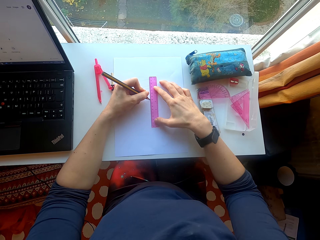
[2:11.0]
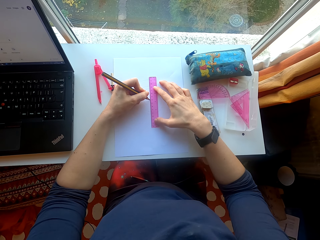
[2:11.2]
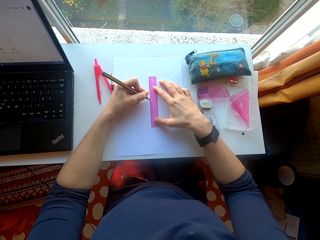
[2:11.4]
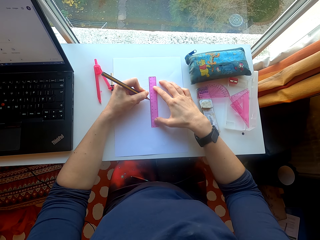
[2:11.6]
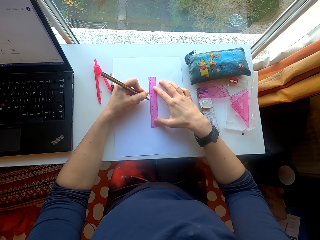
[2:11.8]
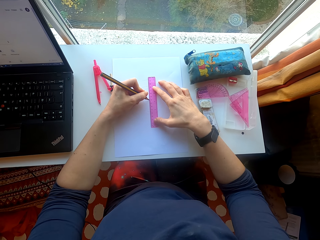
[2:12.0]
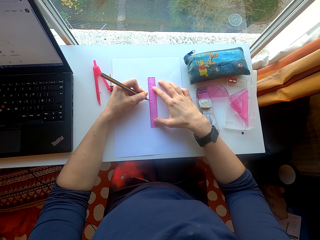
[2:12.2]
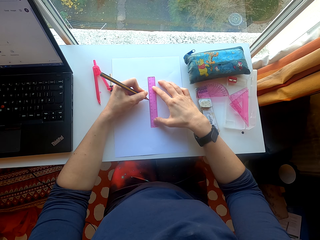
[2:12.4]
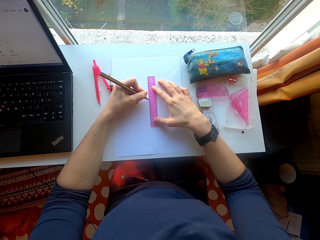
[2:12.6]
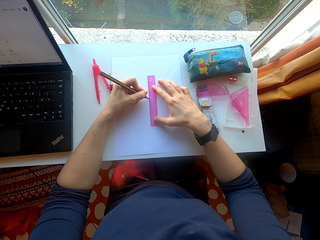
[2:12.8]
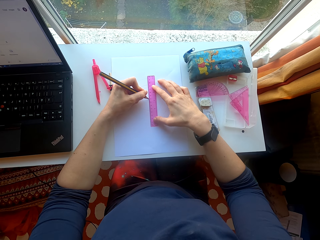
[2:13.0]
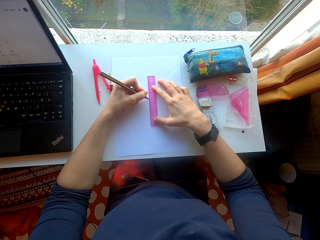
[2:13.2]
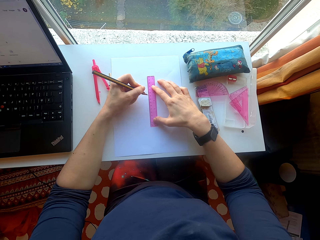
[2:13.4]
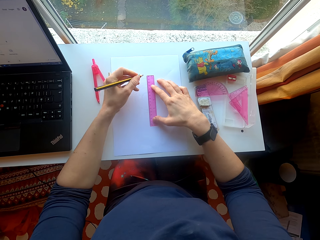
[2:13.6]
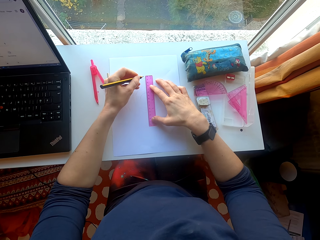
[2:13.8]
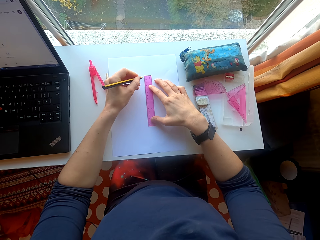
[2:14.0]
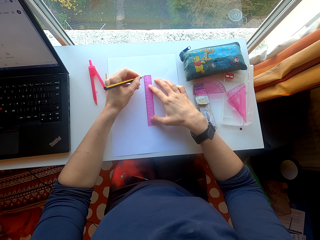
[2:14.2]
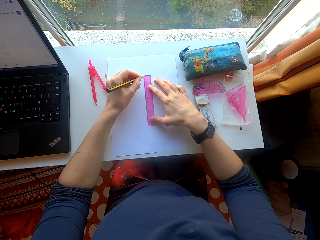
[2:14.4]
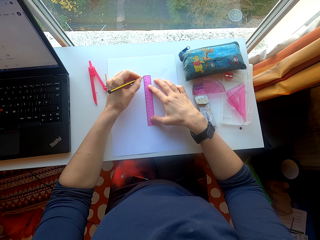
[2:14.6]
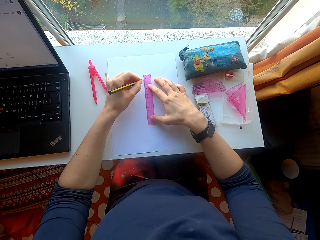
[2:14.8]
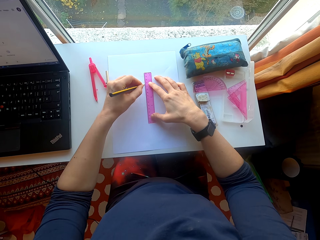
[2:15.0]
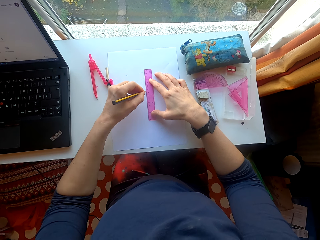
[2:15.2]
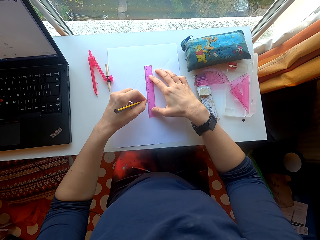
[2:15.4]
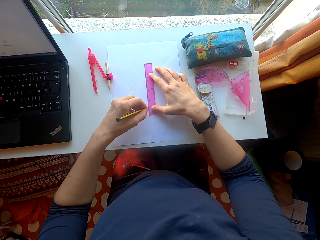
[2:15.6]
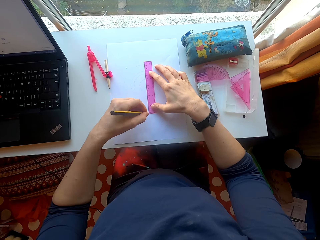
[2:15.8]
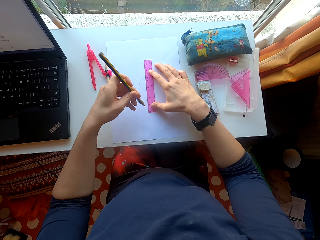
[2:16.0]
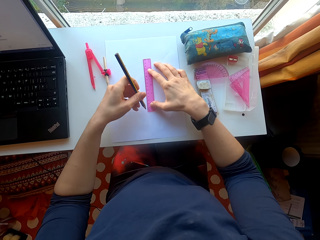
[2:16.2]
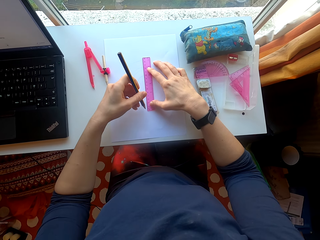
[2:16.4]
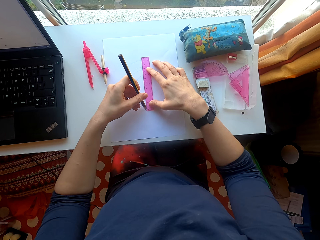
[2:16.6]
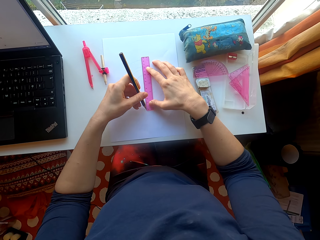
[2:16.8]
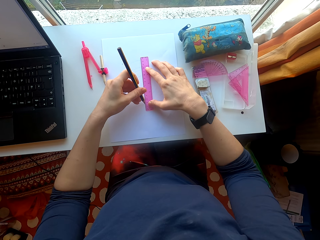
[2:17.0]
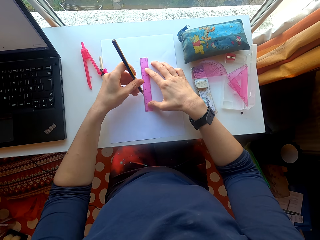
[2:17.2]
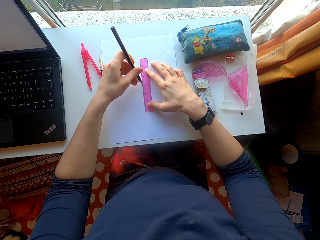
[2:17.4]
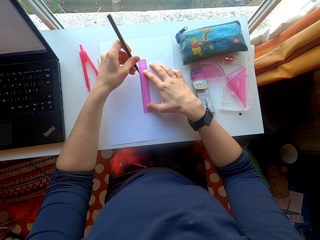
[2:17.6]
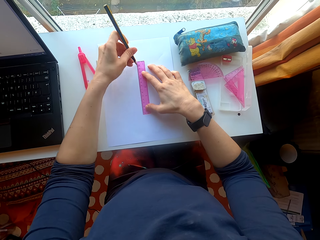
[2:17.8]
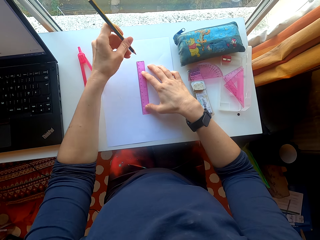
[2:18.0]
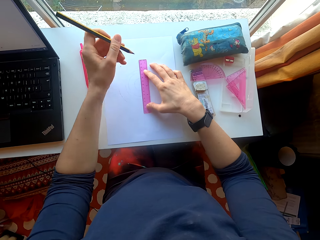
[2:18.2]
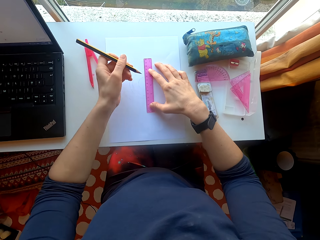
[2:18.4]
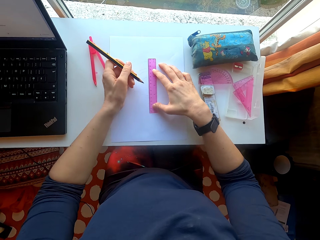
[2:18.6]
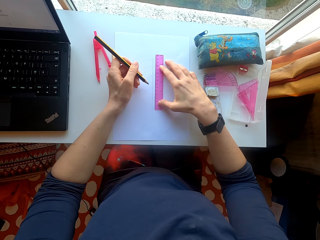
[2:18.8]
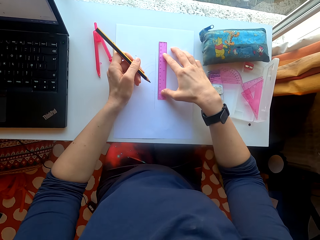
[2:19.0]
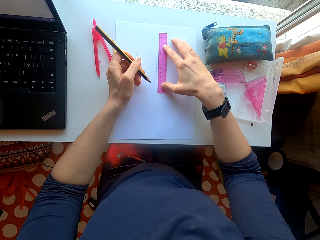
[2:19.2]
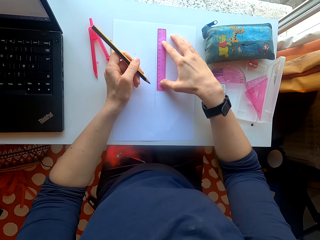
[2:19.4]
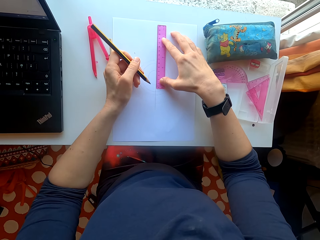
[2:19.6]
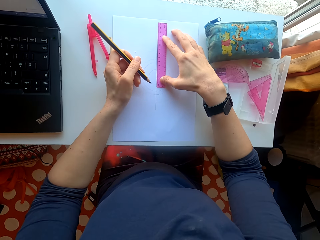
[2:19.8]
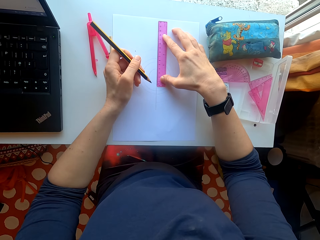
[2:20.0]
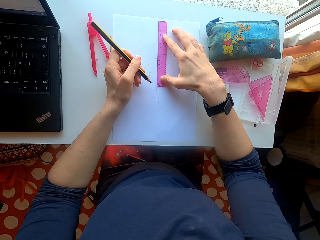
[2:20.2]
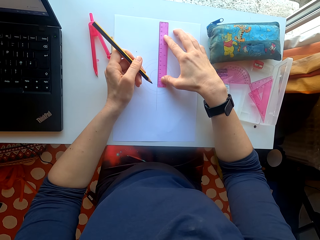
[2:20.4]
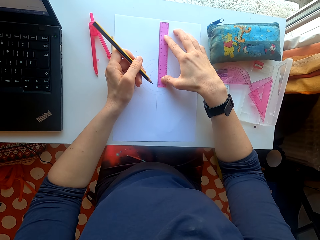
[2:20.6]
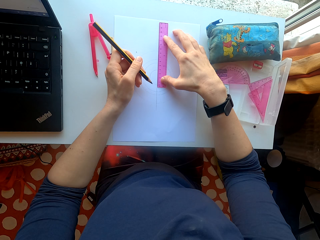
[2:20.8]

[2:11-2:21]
The camera wearer draws a line on a paper with a pencil.

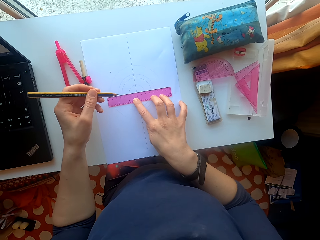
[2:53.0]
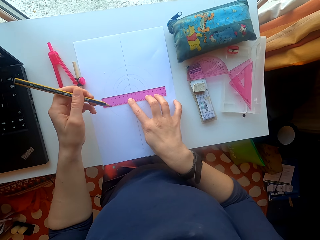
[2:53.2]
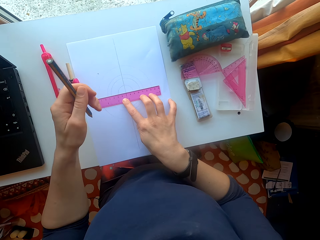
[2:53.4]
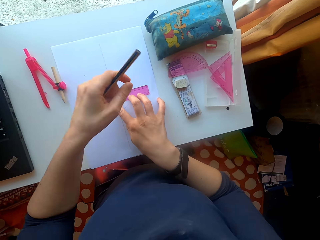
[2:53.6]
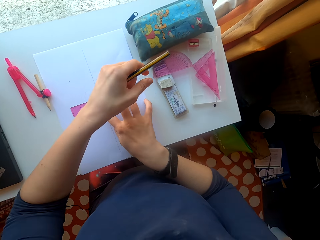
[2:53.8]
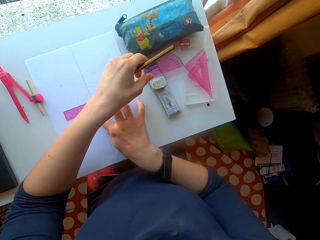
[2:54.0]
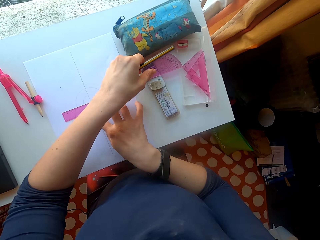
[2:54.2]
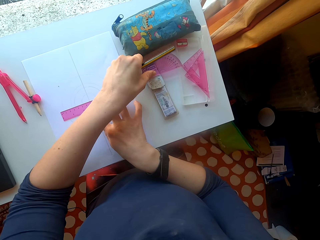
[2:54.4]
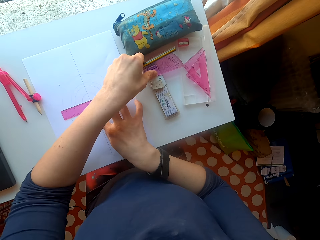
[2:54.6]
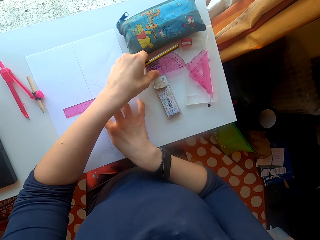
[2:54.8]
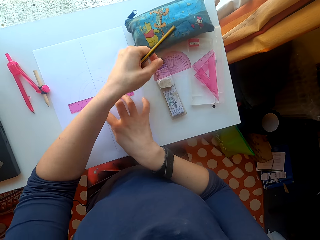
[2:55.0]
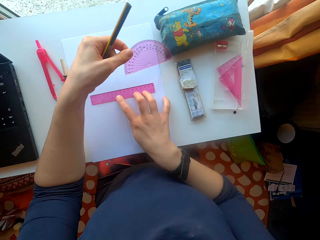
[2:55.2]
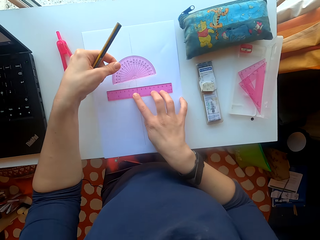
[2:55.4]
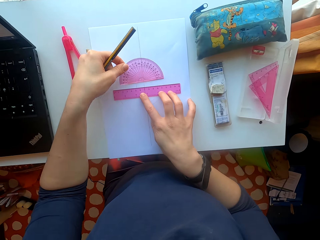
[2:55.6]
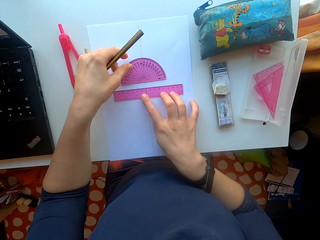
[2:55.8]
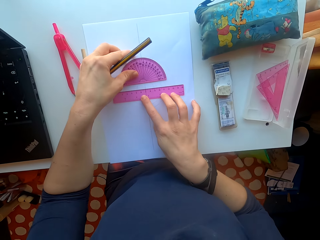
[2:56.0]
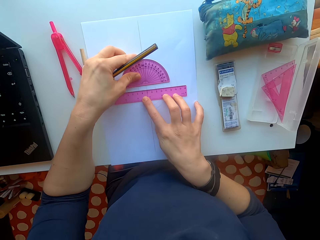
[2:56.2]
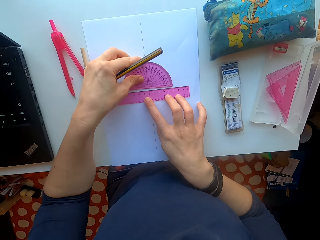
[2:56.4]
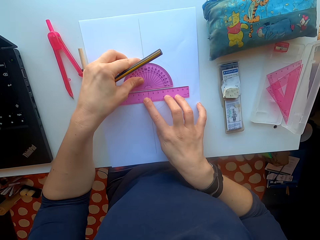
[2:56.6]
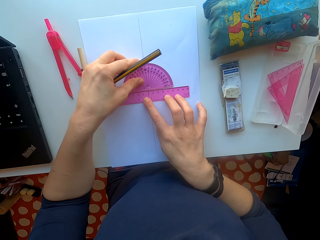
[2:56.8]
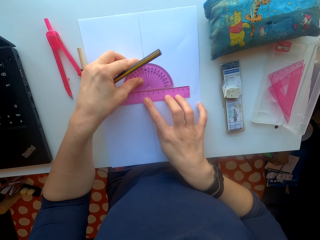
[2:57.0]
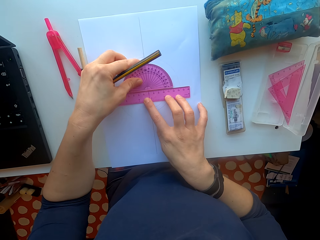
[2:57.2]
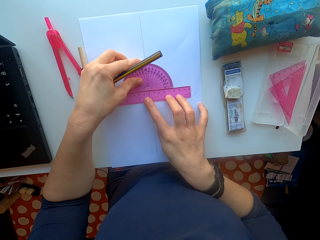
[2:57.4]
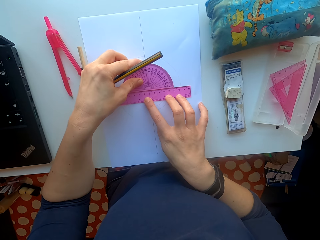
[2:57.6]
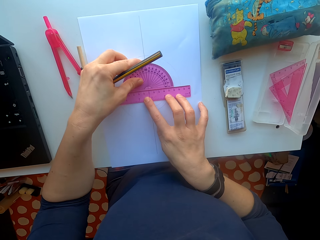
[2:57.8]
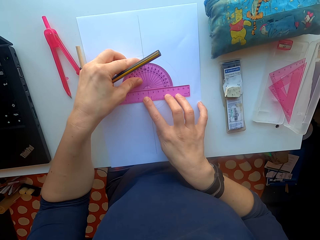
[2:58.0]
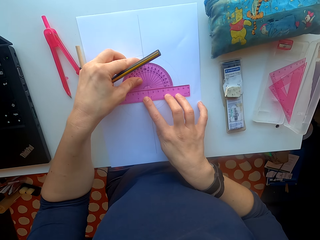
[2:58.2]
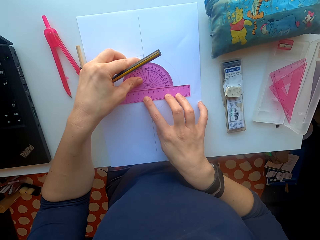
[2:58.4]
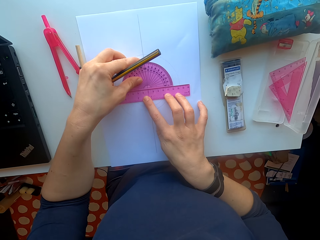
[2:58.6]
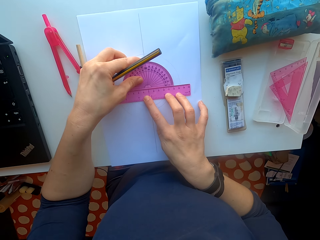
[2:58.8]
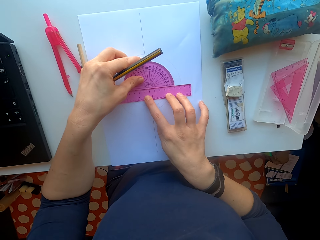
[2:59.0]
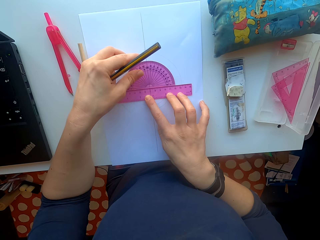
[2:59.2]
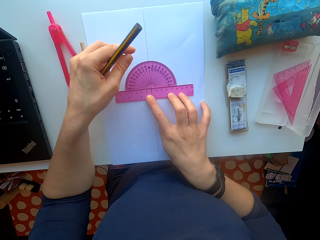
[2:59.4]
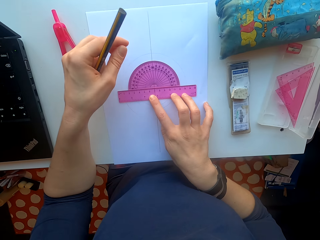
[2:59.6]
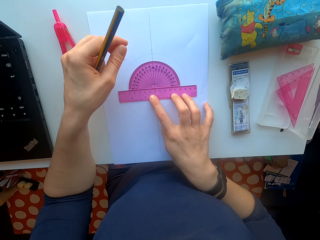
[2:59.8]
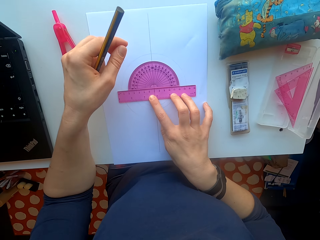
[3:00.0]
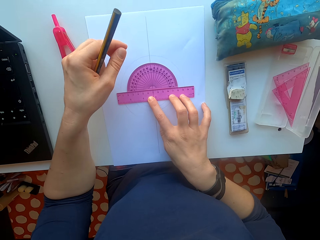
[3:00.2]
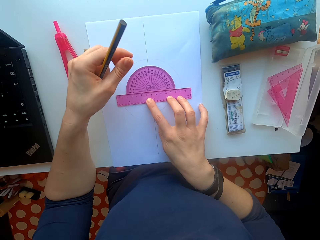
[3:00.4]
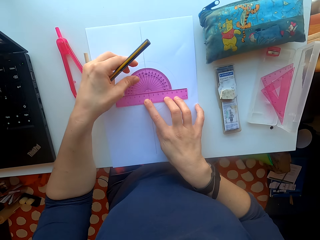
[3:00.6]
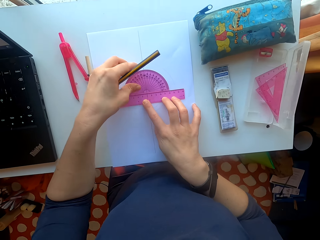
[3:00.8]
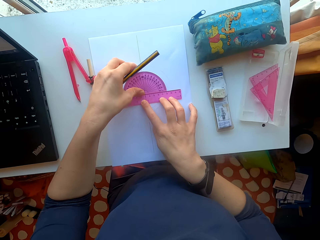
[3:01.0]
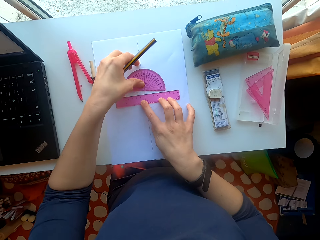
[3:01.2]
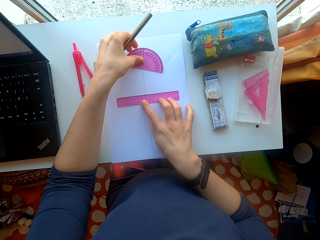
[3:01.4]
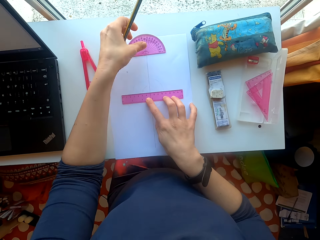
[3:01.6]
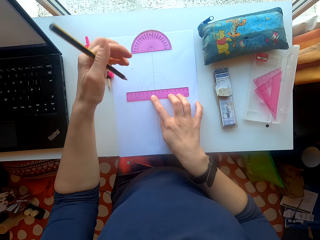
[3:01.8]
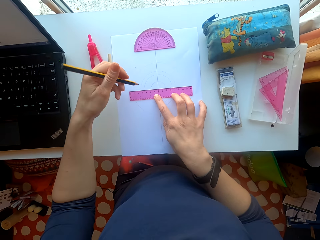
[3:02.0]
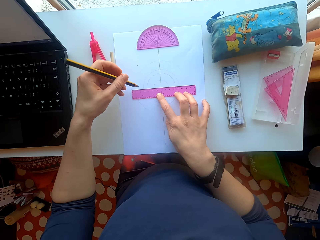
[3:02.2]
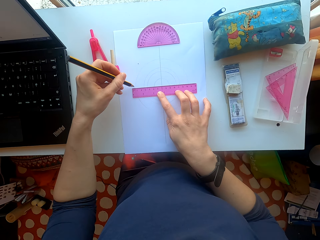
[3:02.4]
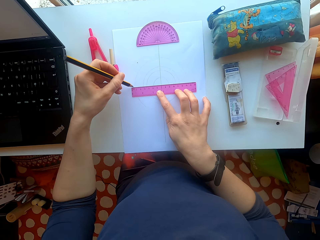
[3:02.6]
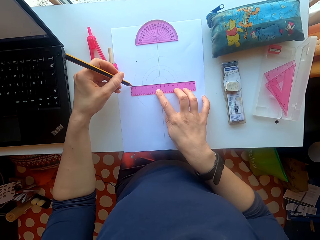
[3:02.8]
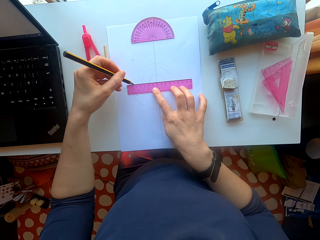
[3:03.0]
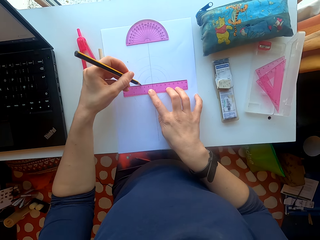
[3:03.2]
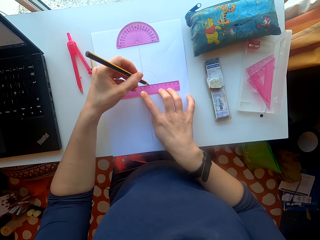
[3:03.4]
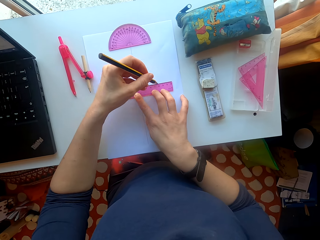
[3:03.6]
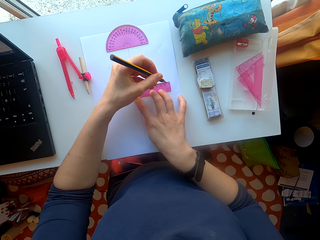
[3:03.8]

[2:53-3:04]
The camera wearer picks the square from the set. They move the square on the paper. They draw a line on the paper with a pencil.
